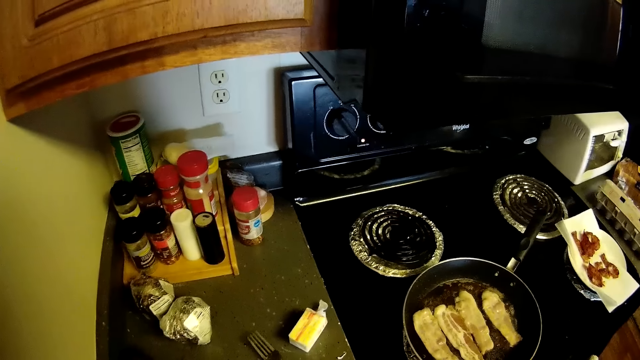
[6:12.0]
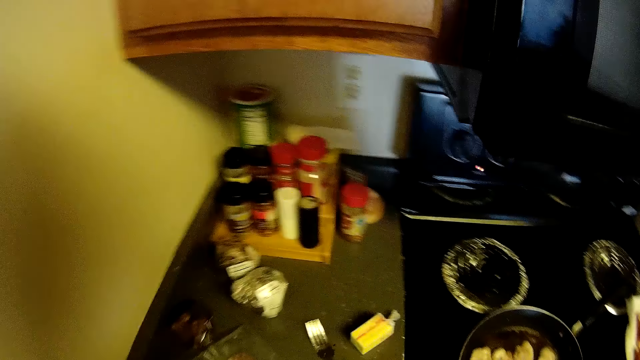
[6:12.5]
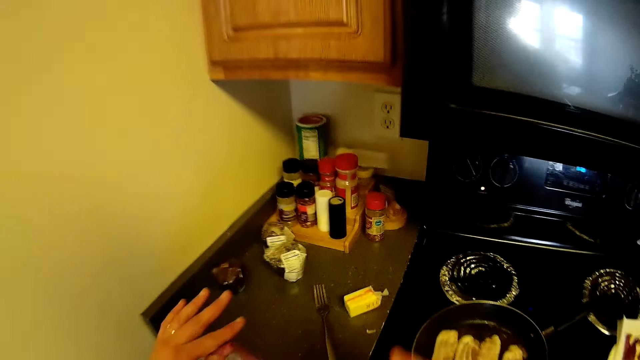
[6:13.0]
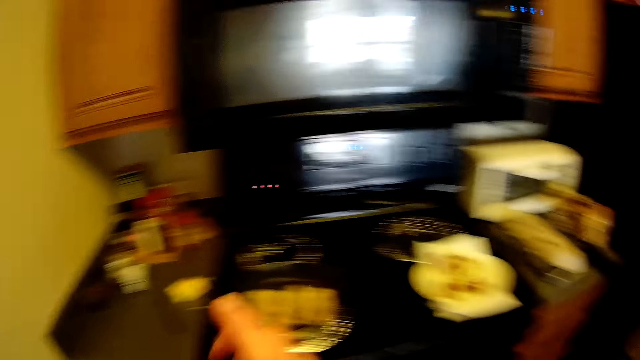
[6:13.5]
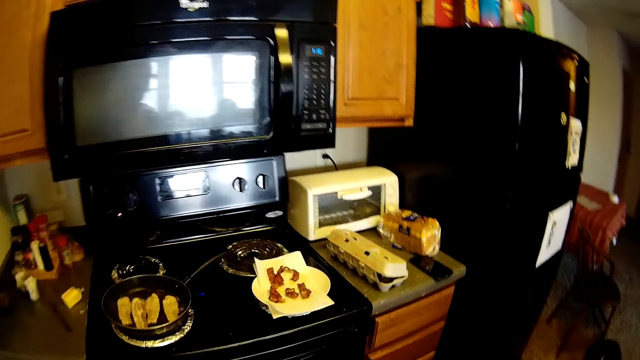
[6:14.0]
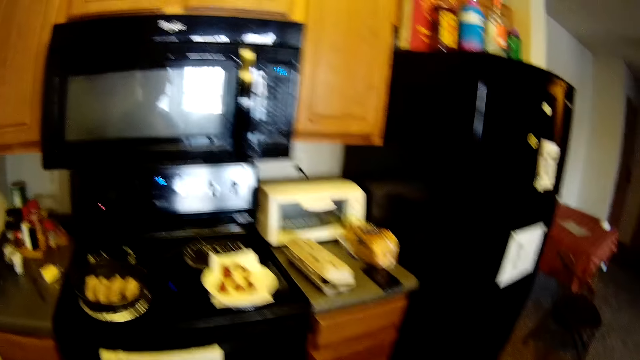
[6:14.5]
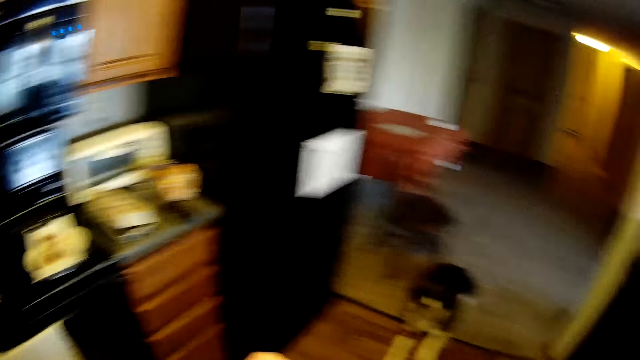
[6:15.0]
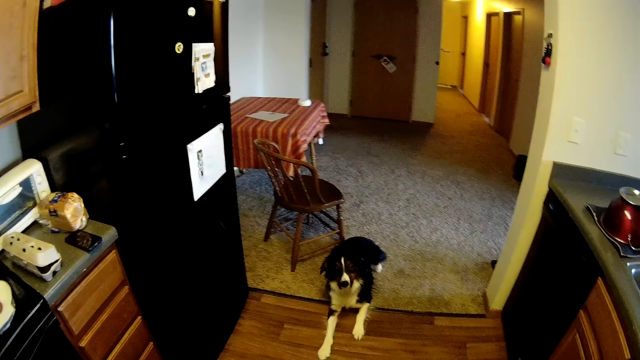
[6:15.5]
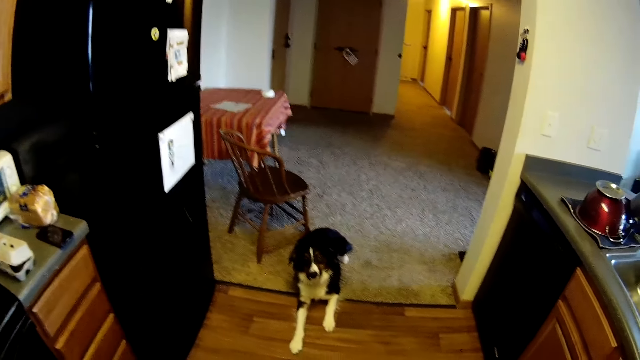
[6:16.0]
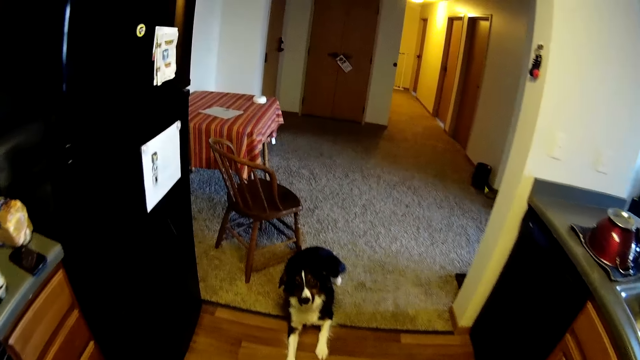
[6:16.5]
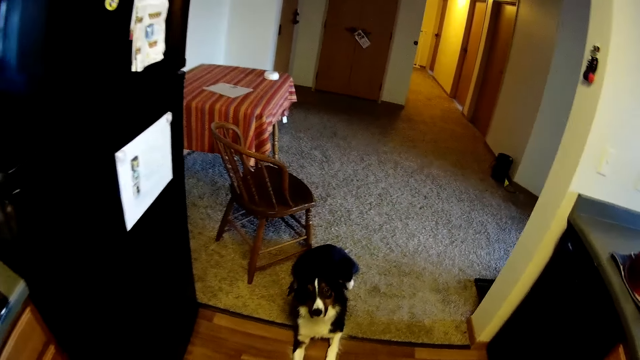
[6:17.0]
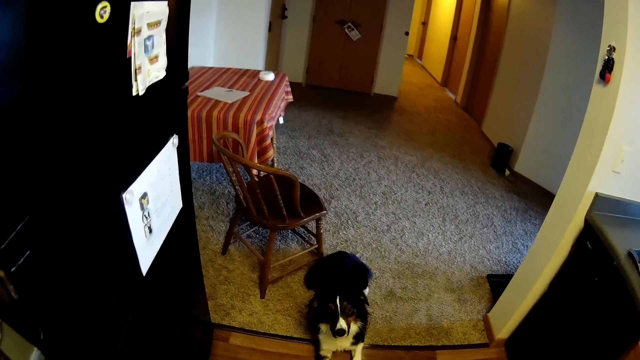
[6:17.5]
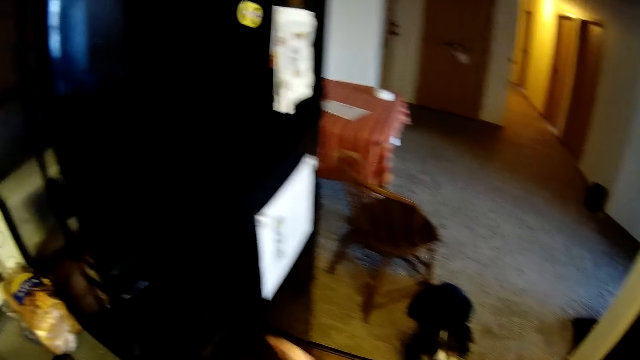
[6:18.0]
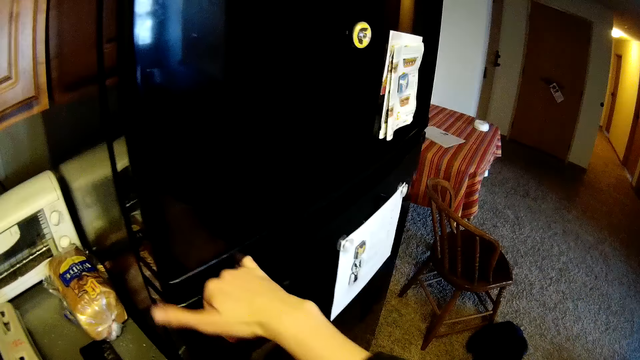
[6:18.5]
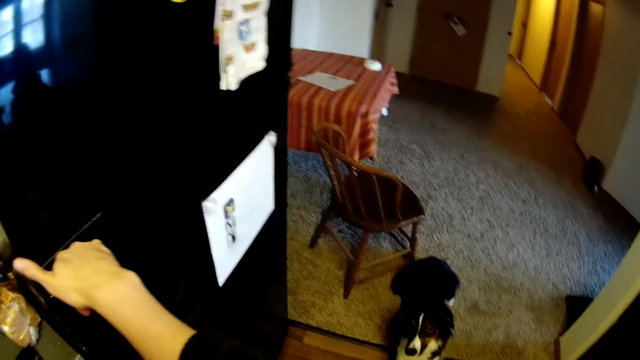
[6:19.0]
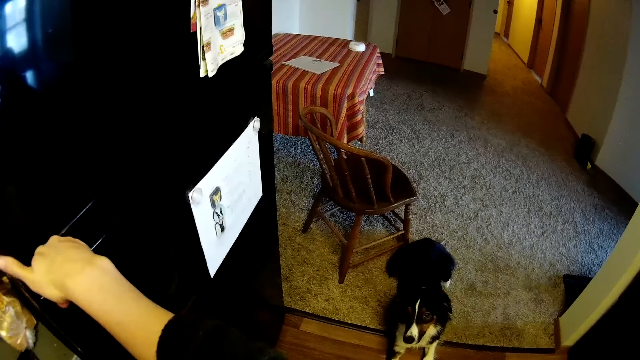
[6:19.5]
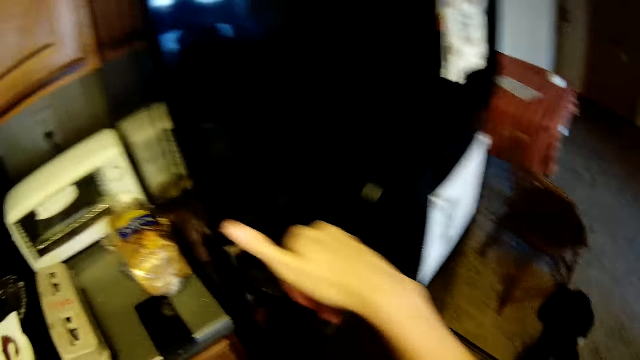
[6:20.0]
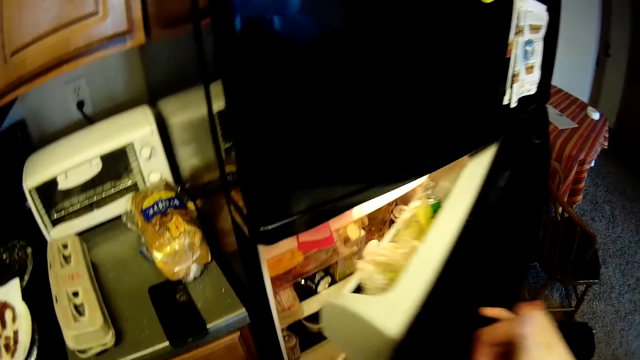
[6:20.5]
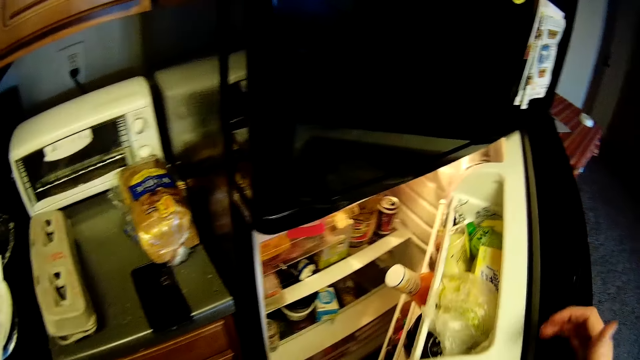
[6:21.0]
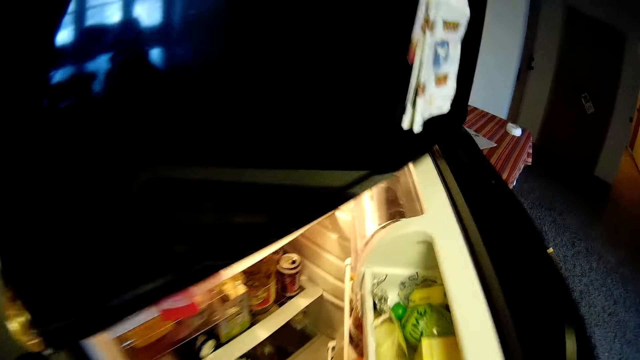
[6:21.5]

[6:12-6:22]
The camera wearer places the fork in her right hand on the slab. She picks up the pack of bacon from the slab with her left hand. She closes the pack of bacon with both hands. She walks. She opens a fridge with her right hand.

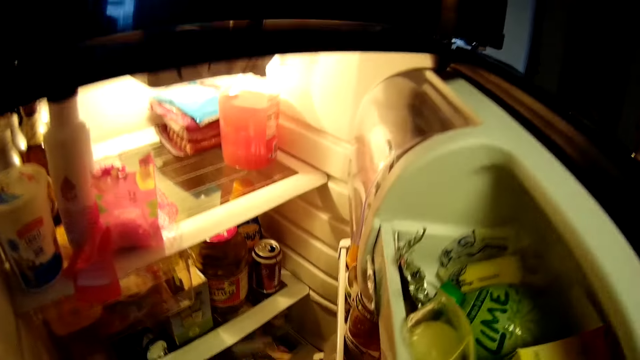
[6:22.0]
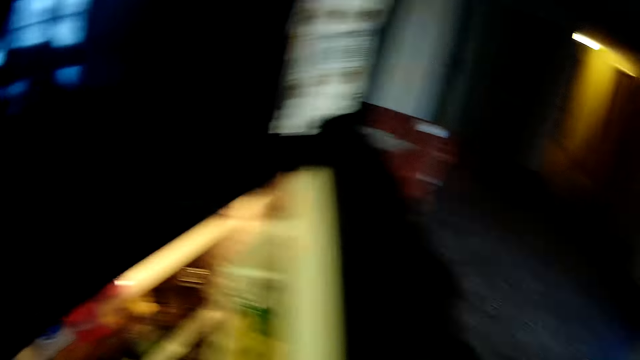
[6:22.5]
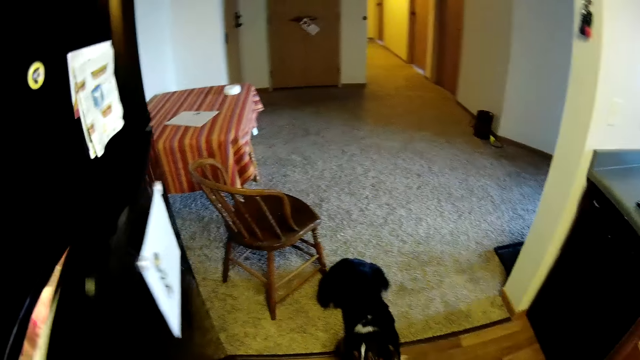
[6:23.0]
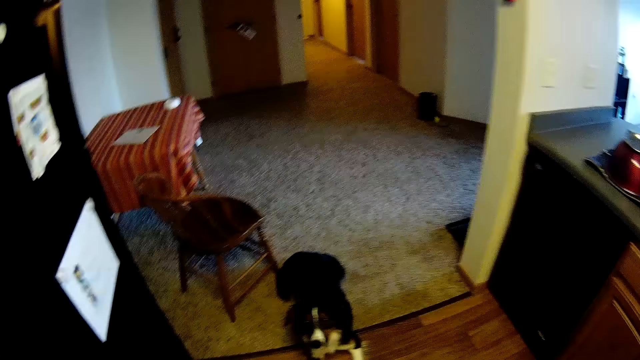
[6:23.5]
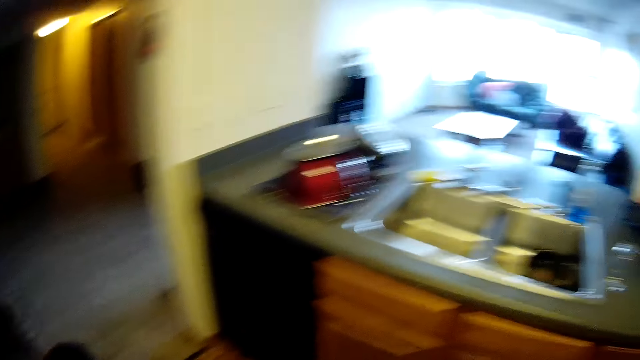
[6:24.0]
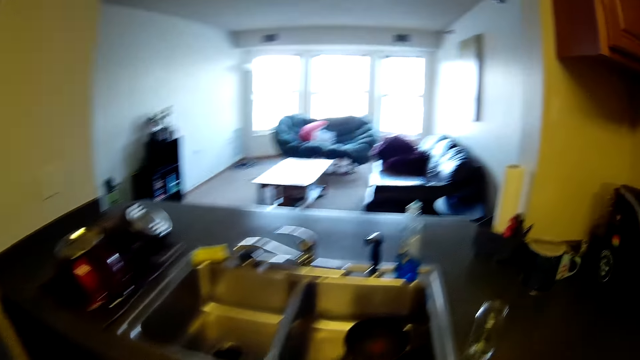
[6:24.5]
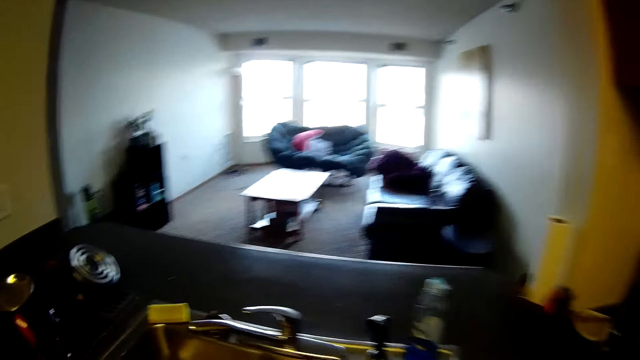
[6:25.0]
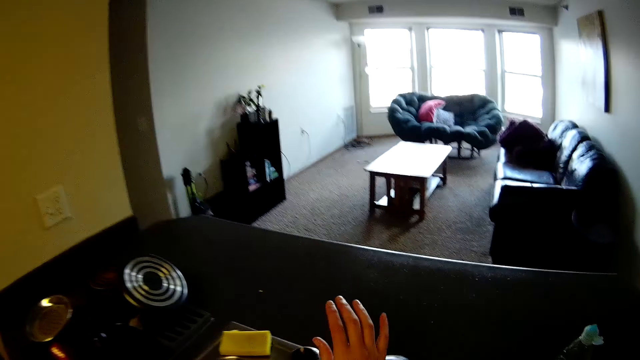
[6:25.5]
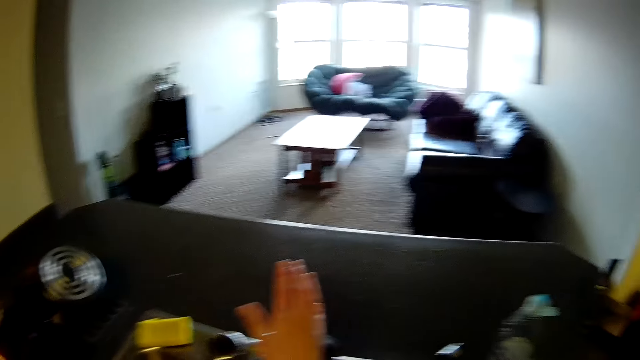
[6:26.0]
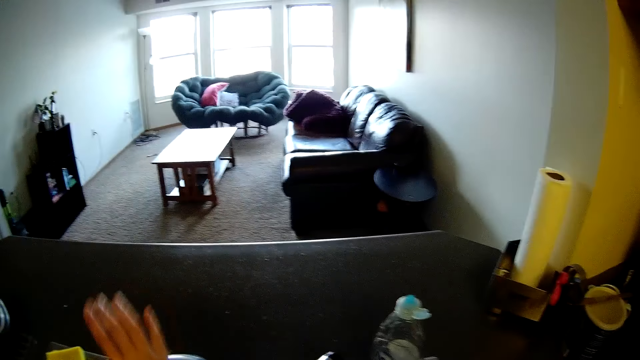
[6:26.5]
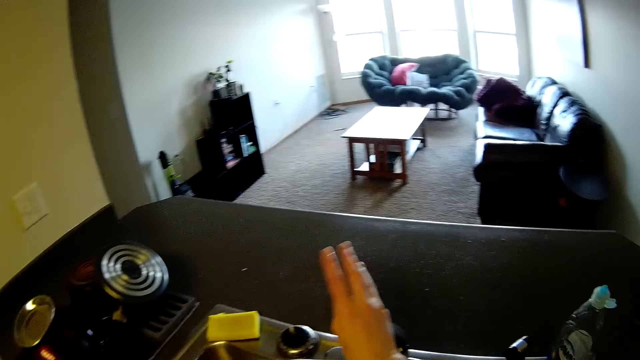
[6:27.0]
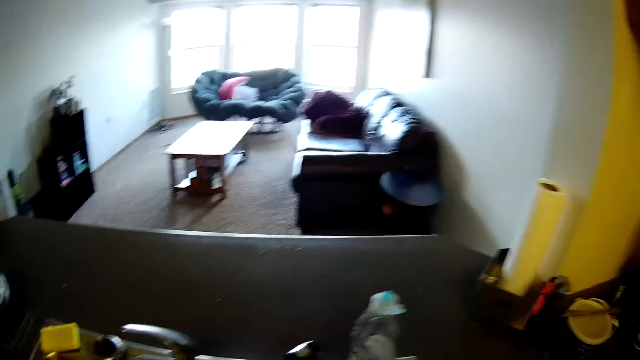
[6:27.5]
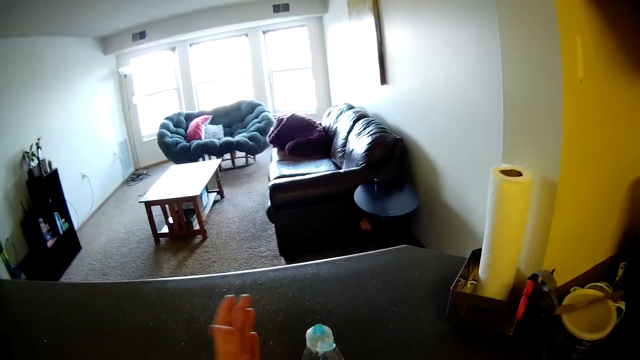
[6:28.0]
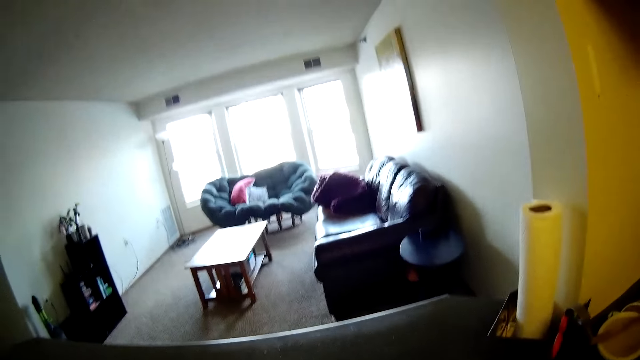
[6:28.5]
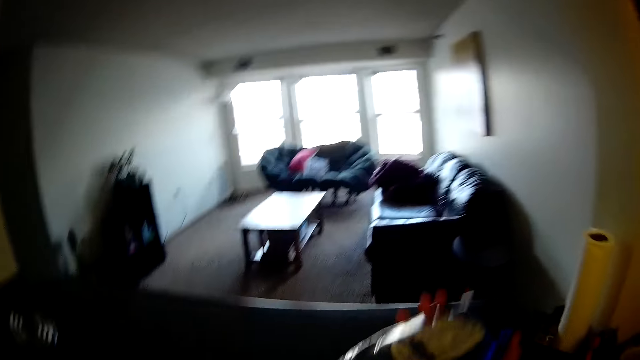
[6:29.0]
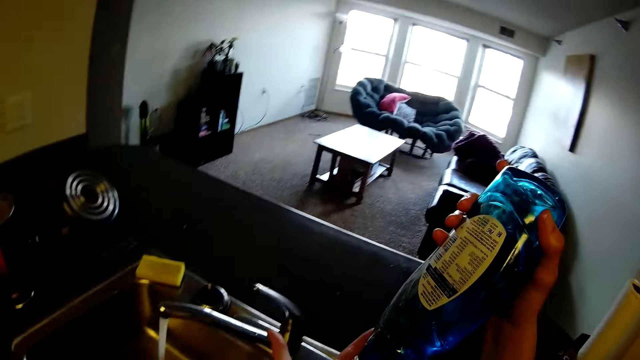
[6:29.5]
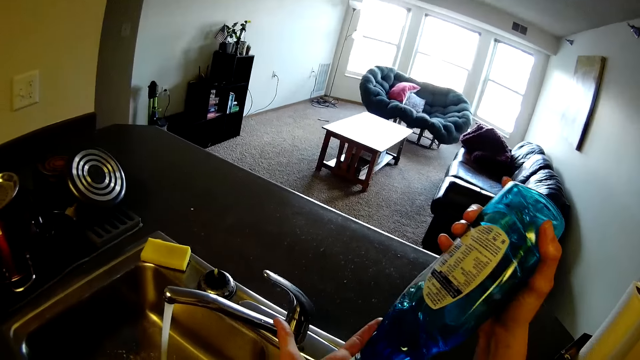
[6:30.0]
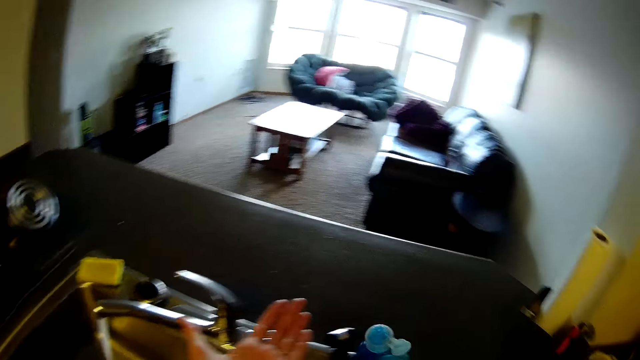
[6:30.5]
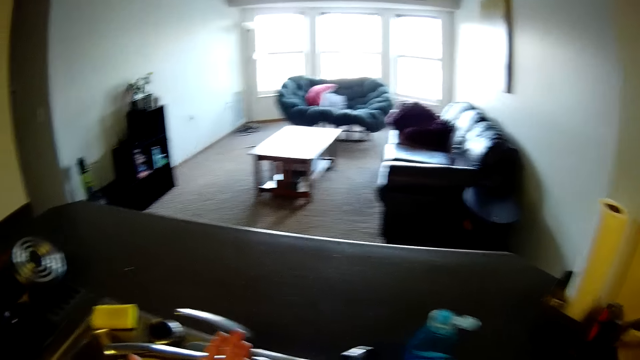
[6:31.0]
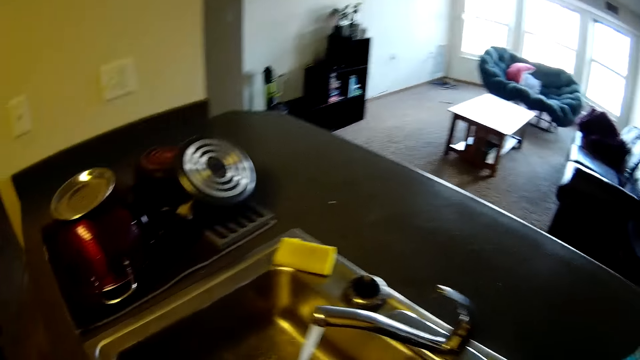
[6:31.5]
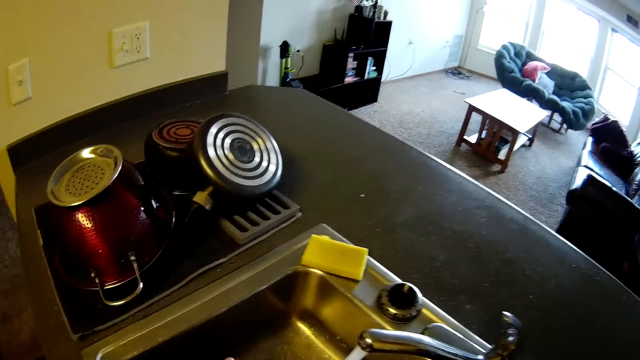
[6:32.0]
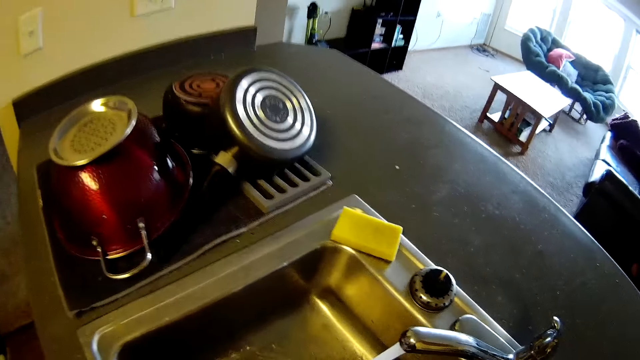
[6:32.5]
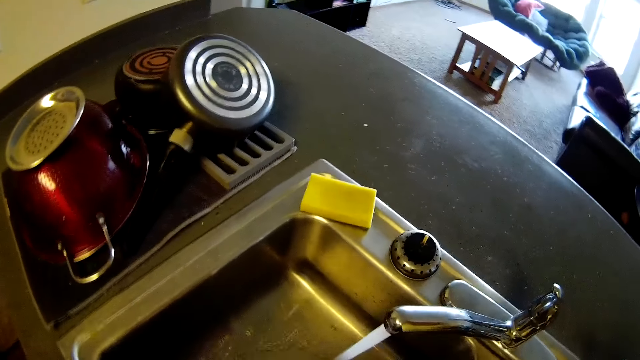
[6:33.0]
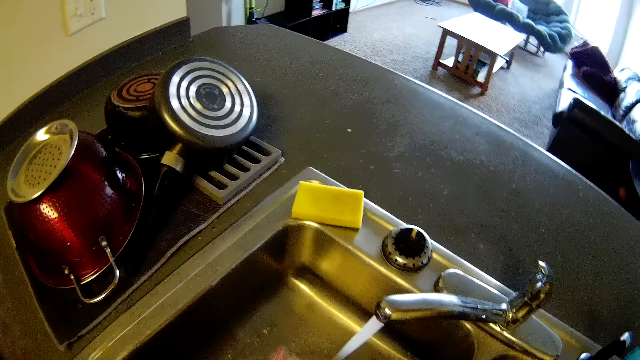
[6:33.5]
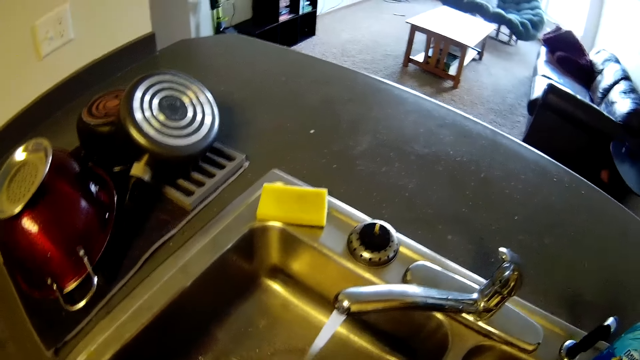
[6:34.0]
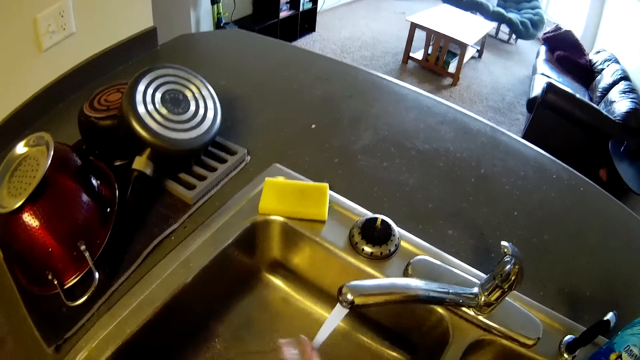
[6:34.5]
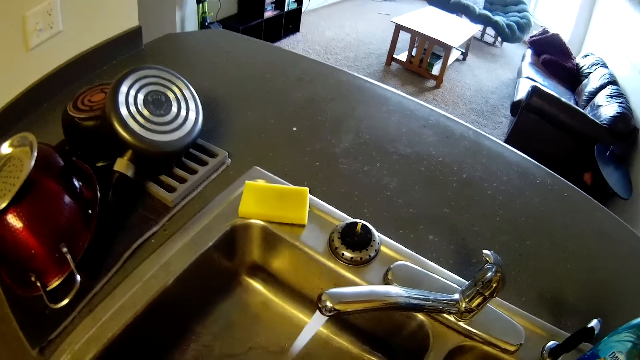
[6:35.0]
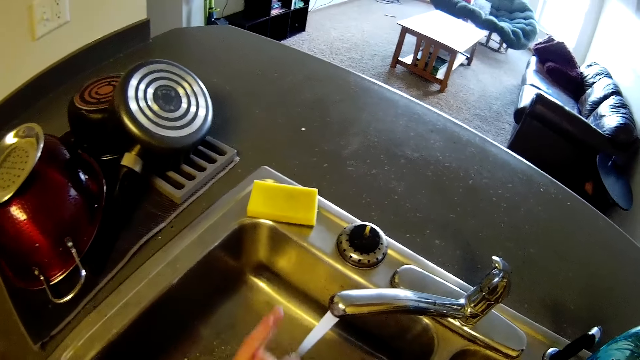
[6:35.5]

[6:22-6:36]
The camera wearer places the pack of bacon into the fridge with her left hand. She closes the fridge with her right hand. She walks. She opens a tap with her right hand. She pours some liquid soap into her left hand with the bottle of liquid soap in her right hand. She places the liquid soap in her right hand on a slab. She washes both hands into a sink.
